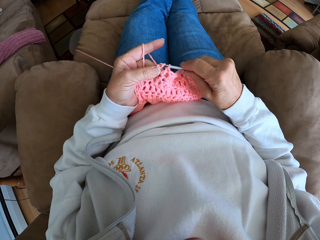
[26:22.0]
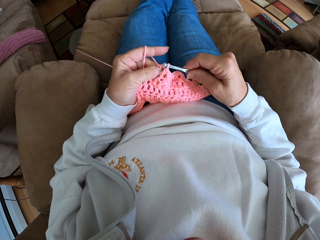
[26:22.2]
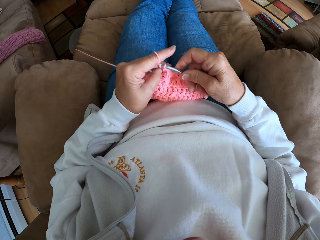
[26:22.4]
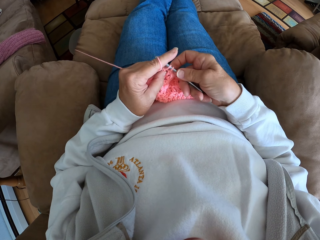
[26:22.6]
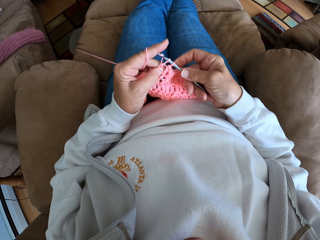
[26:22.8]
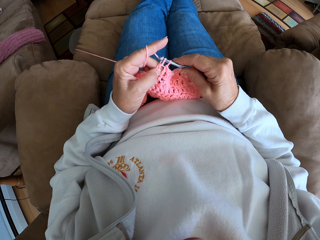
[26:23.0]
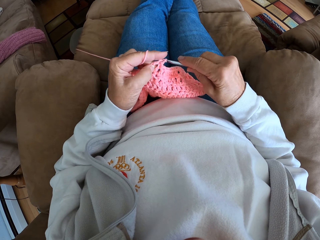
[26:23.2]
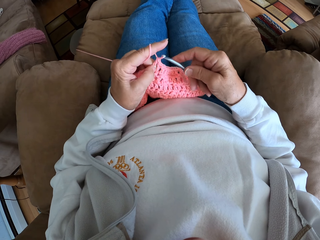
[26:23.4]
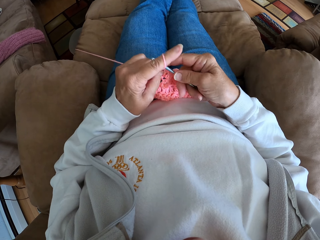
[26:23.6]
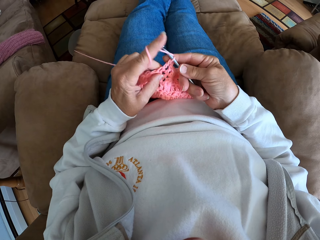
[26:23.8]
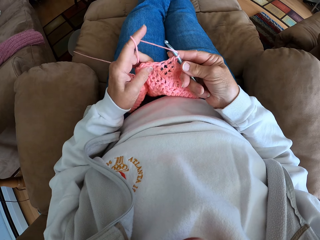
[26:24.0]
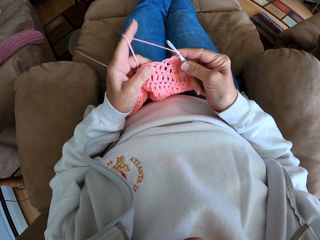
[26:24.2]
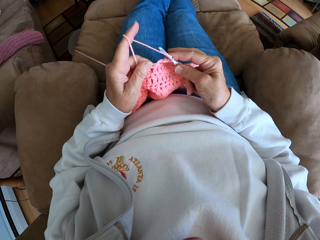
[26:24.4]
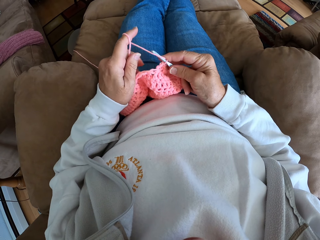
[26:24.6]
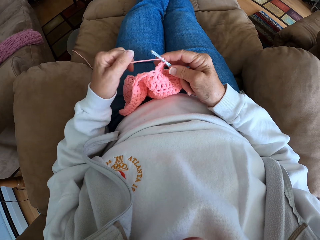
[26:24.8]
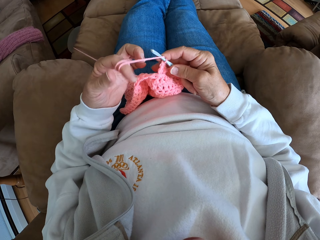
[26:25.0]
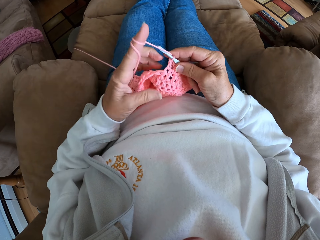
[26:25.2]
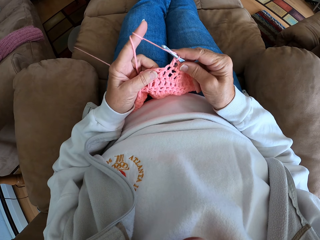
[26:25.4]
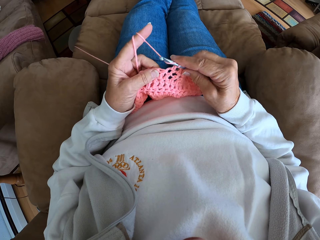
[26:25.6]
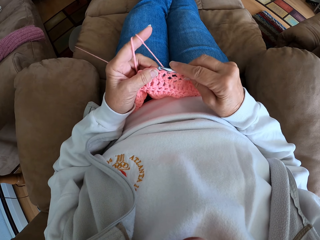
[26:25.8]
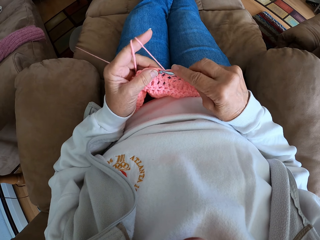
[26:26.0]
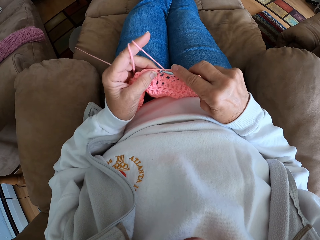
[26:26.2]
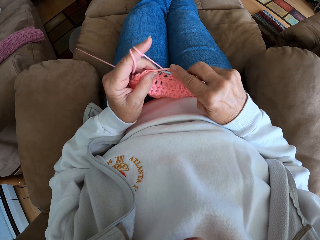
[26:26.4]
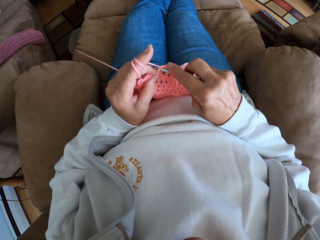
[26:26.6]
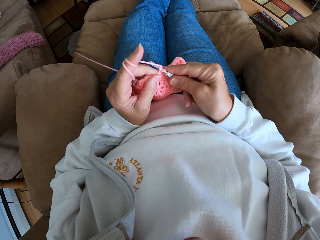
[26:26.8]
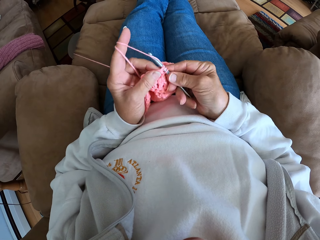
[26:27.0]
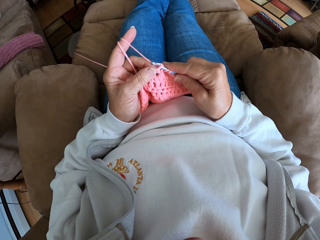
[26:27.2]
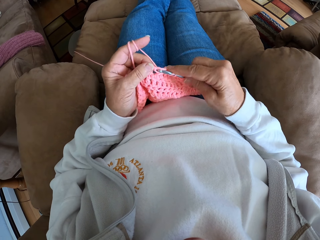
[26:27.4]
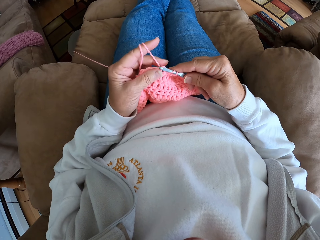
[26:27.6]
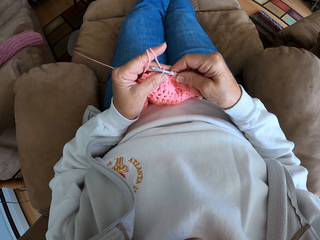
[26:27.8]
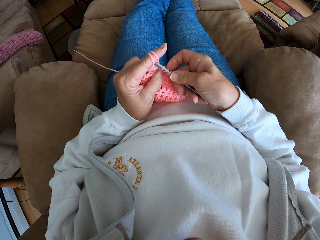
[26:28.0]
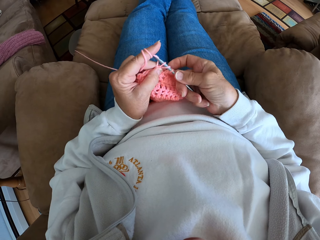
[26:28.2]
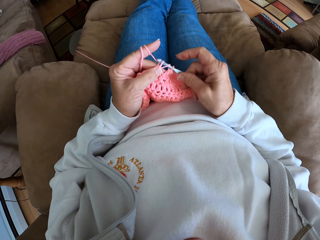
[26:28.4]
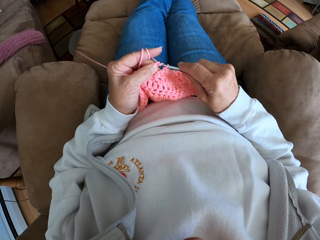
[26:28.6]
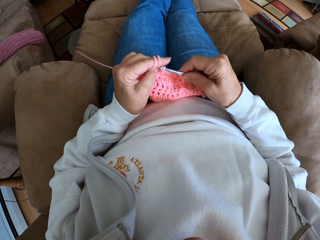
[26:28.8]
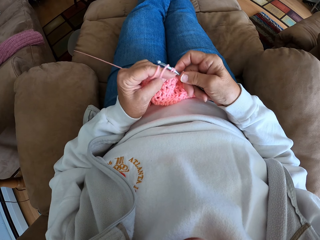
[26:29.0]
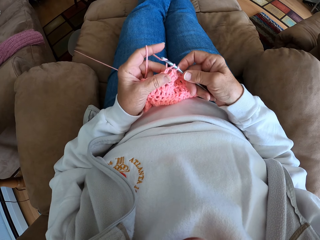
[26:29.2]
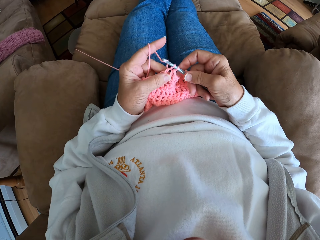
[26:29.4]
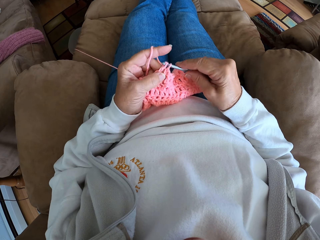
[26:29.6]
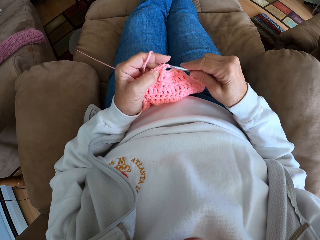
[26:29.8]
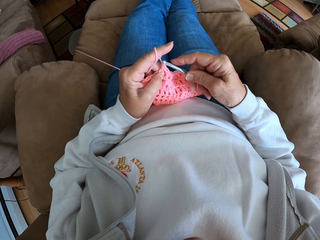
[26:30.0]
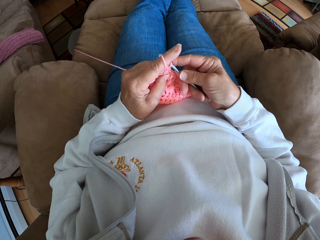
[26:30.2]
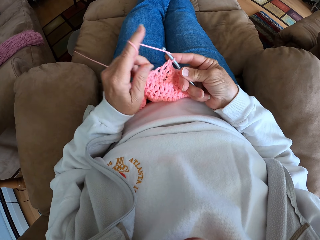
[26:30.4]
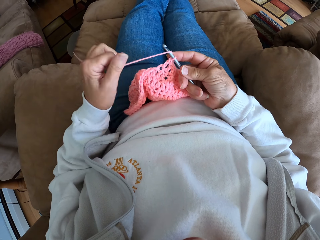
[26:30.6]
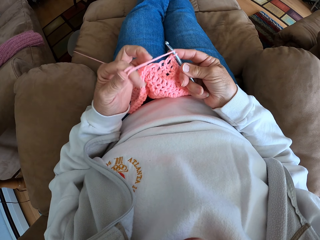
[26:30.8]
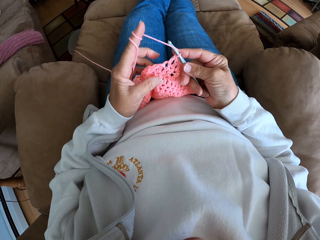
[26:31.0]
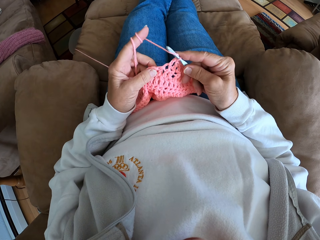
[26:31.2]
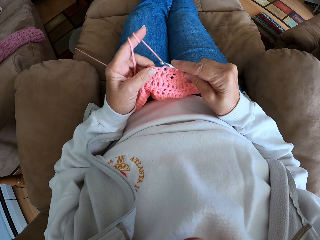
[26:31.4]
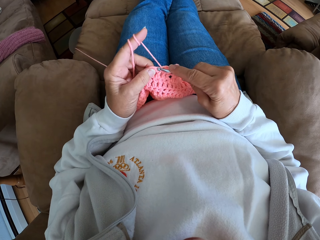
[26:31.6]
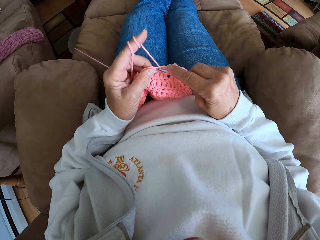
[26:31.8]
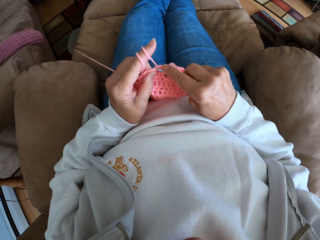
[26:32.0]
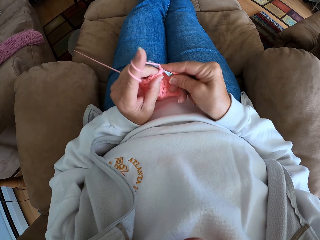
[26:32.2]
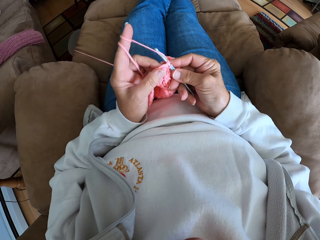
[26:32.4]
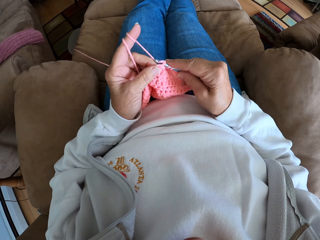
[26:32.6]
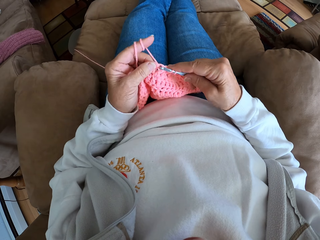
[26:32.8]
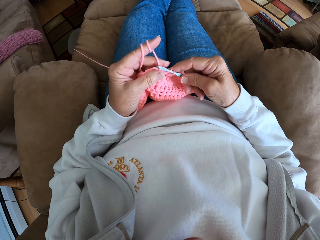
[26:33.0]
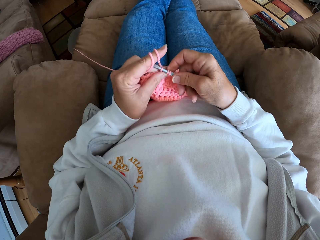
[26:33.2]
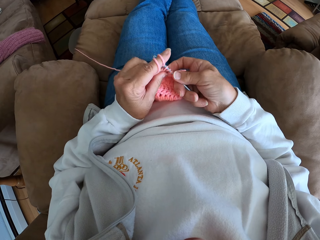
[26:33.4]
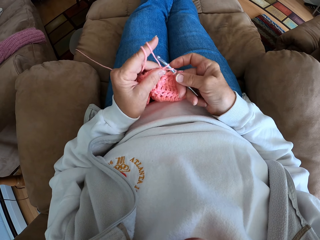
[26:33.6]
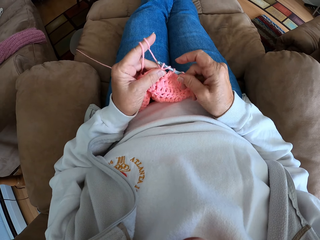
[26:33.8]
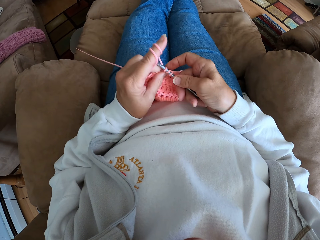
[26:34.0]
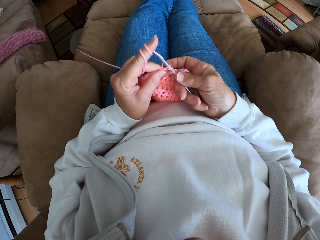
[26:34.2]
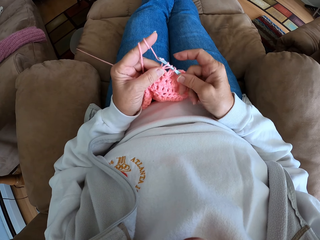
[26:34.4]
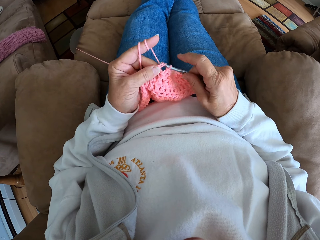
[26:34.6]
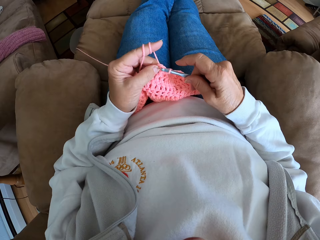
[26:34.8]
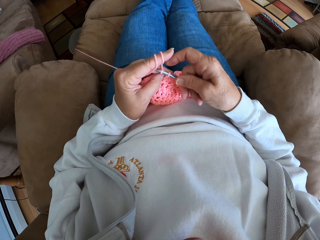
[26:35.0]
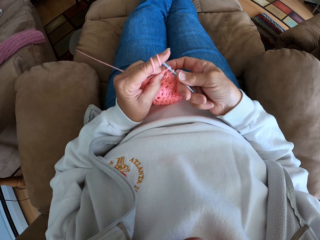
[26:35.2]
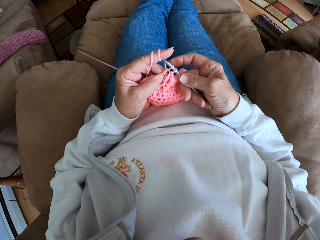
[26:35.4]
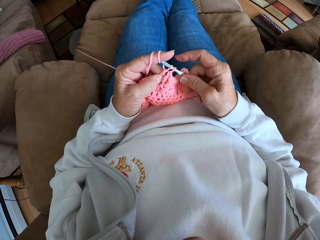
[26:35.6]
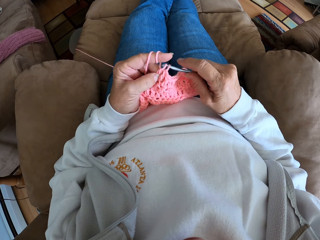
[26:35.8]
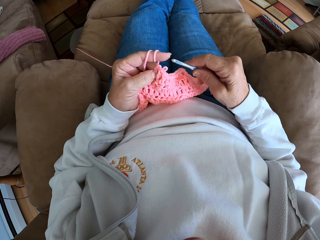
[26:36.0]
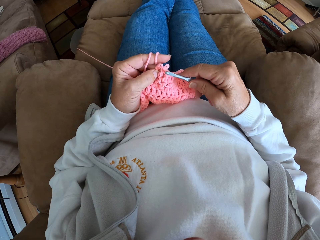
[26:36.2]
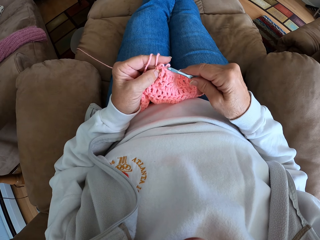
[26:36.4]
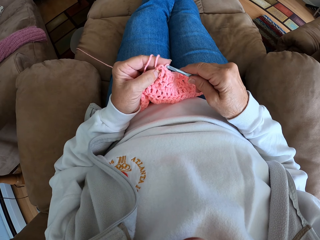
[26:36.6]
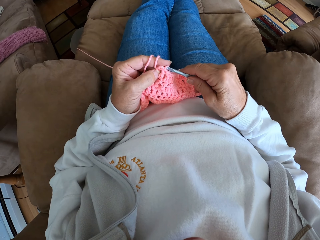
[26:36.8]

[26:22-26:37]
The camera wearer pulls the yarn. She adjusts the yarn with her hands. She crochets with the yarn. She adjusts the yarn with her hands. She pulls the yarn. She crochets with the yarn.

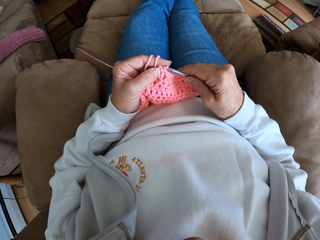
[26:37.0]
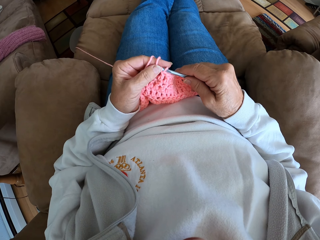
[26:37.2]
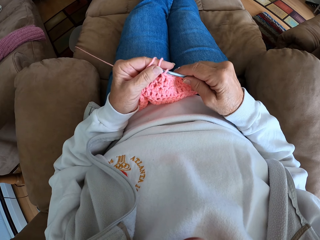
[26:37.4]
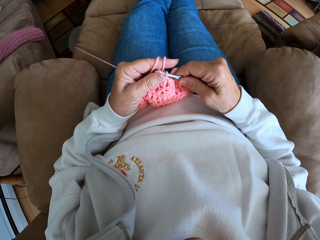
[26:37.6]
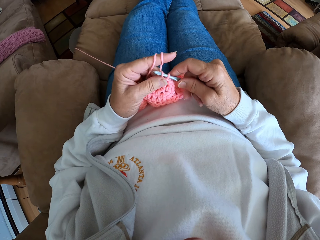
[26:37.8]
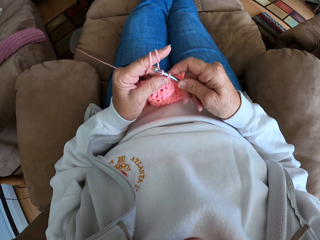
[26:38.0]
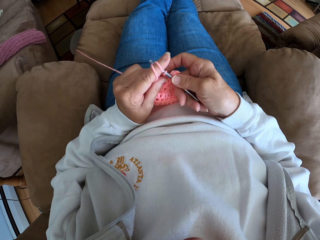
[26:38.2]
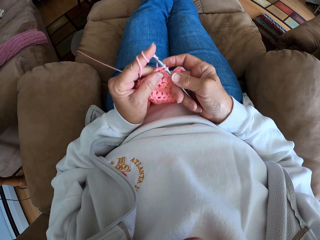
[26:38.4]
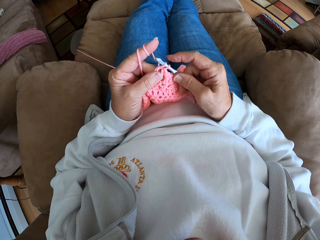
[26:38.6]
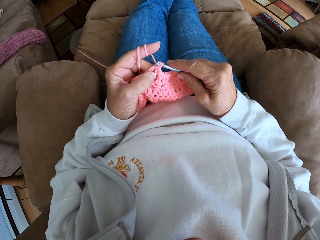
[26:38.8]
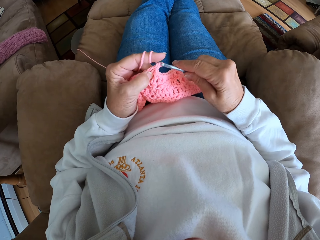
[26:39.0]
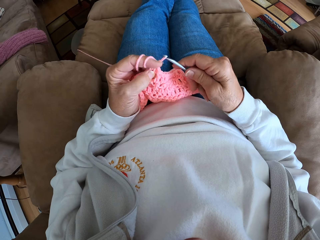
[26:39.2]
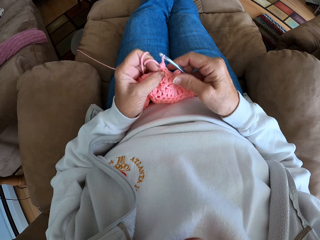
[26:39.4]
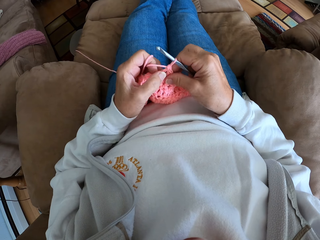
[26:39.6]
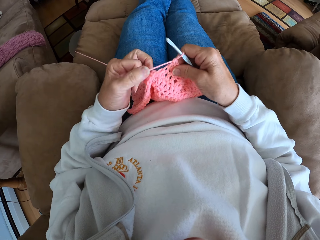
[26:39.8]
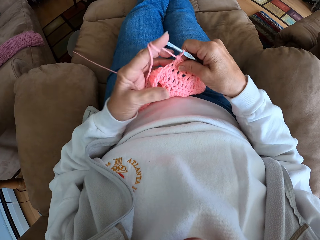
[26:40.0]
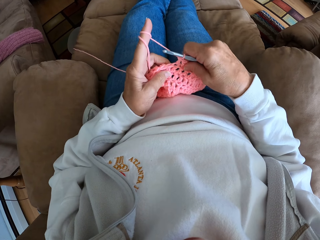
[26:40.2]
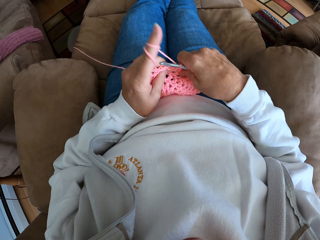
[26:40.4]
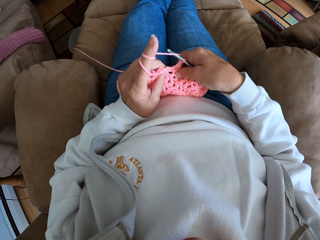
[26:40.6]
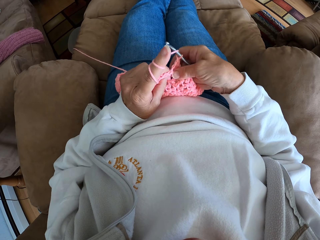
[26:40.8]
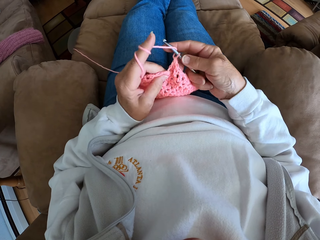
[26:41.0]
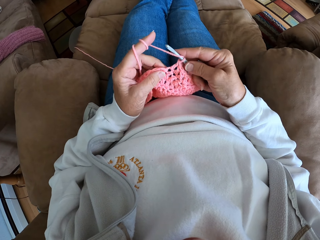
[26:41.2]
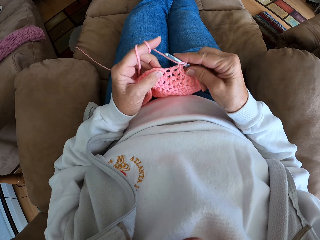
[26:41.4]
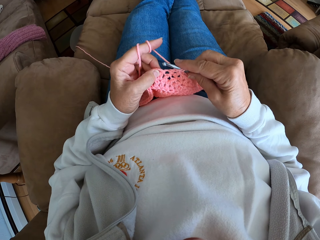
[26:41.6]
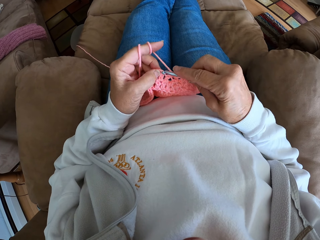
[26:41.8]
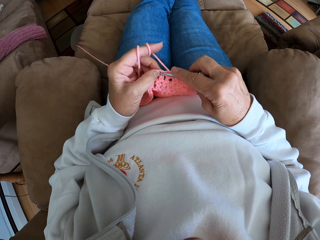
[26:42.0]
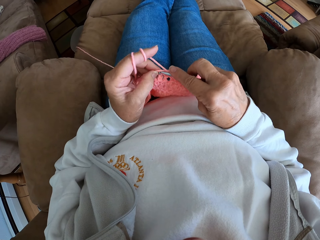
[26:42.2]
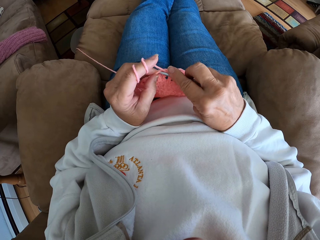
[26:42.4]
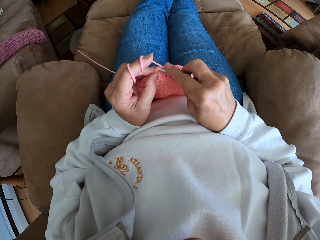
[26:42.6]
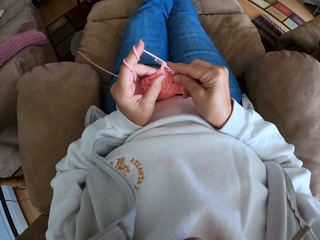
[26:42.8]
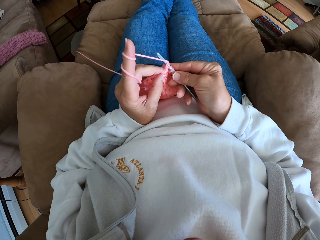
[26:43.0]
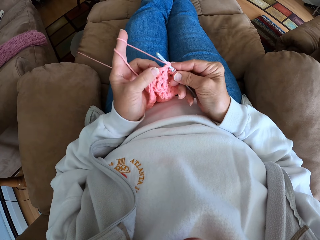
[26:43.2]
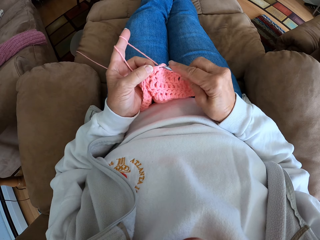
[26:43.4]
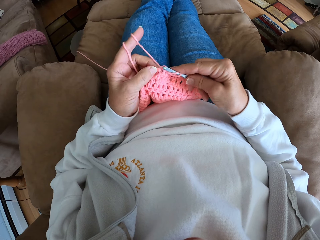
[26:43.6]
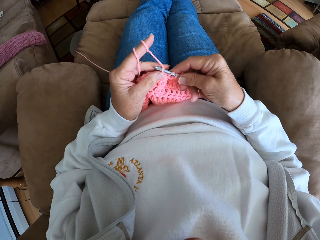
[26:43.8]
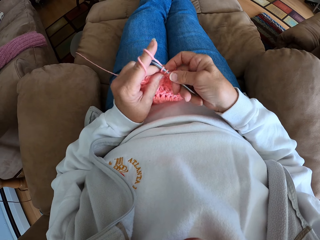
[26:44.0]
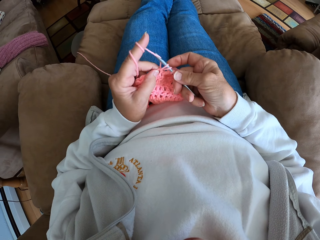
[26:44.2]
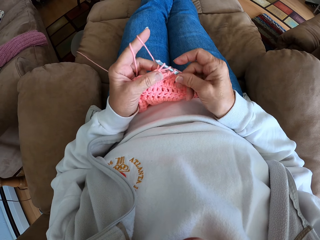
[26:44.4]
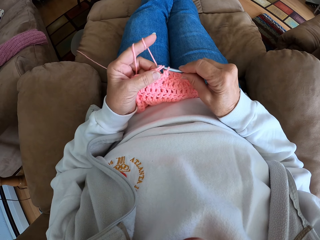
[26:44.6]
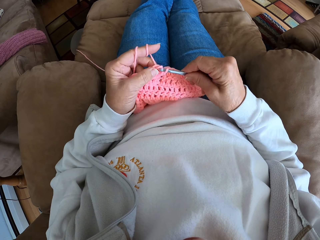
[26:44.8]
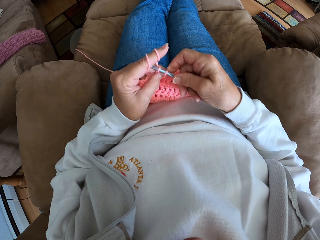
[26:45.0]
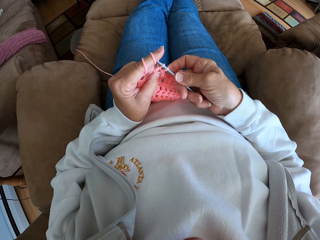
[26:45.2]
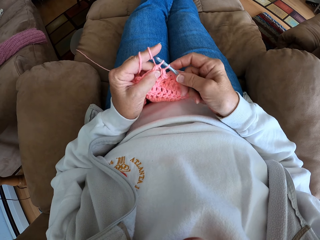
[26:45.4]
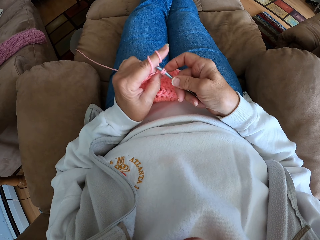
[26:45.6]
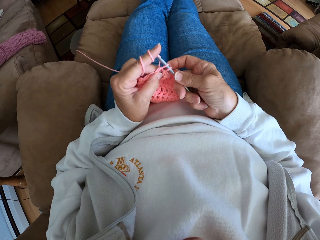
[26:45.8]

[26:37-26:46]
The camera wearer holds the cloth and knits.
